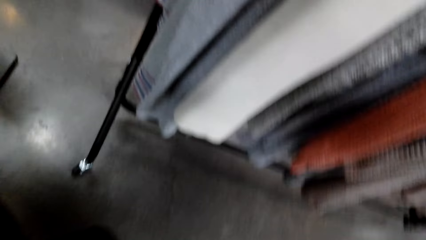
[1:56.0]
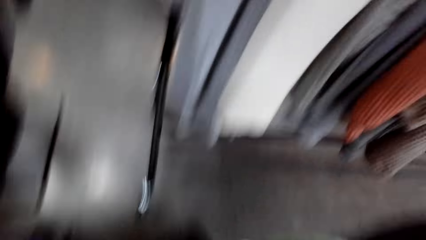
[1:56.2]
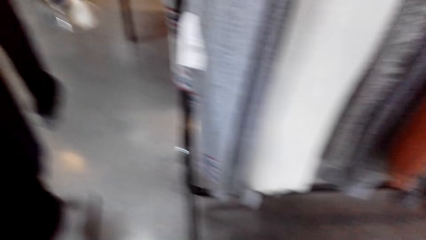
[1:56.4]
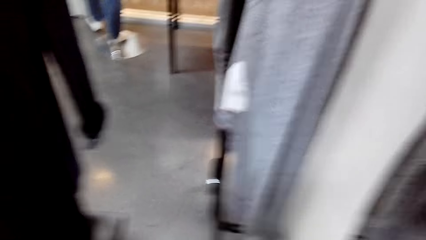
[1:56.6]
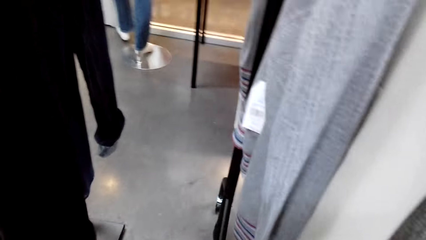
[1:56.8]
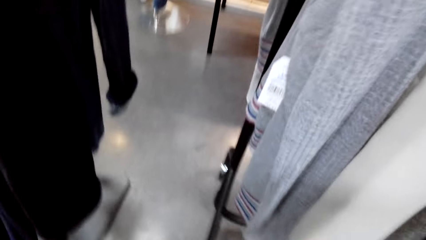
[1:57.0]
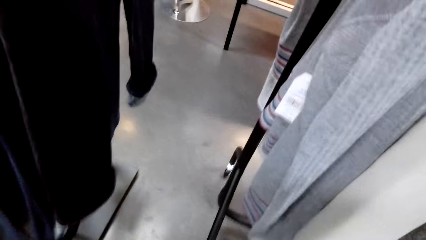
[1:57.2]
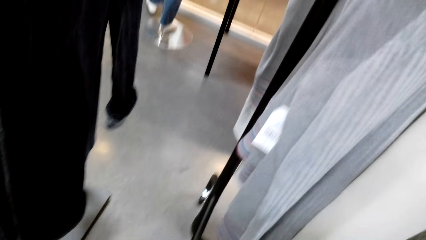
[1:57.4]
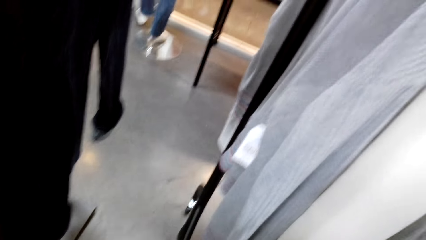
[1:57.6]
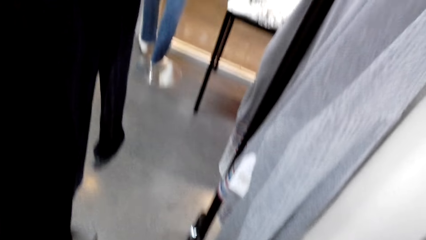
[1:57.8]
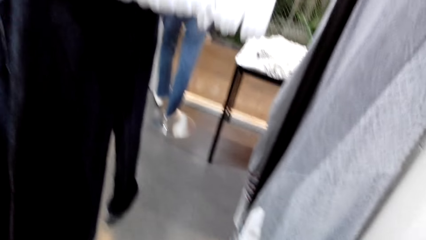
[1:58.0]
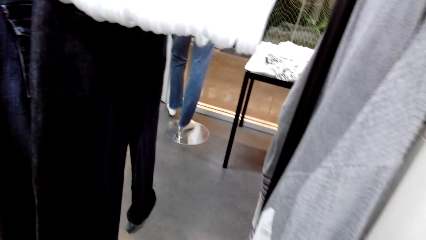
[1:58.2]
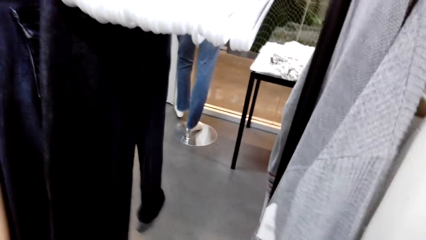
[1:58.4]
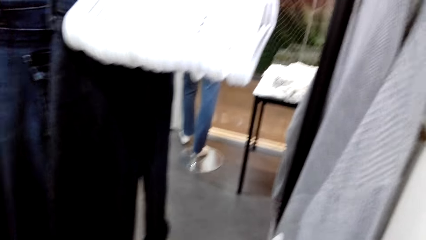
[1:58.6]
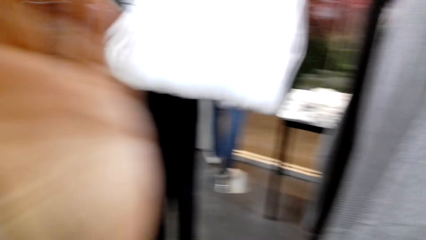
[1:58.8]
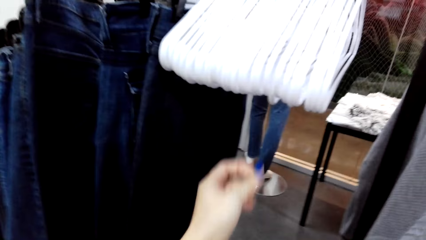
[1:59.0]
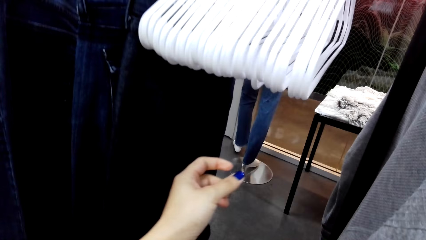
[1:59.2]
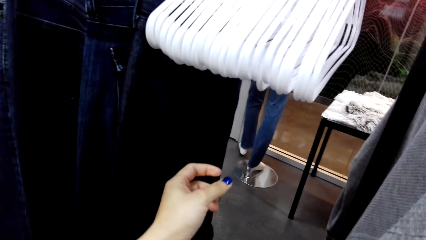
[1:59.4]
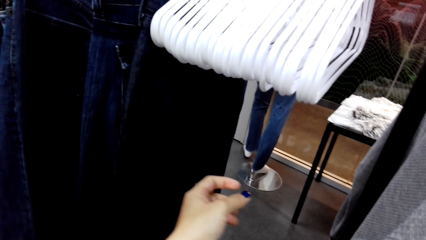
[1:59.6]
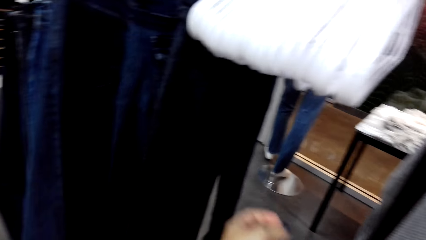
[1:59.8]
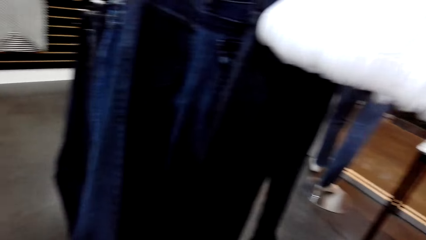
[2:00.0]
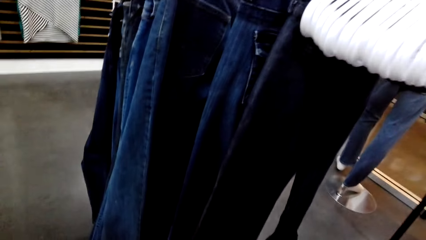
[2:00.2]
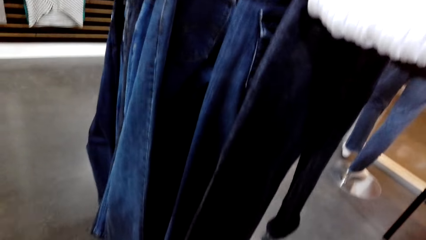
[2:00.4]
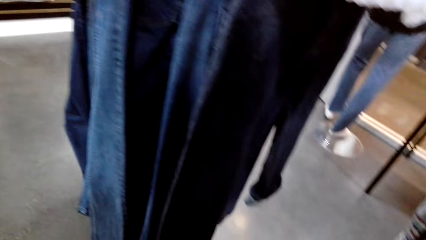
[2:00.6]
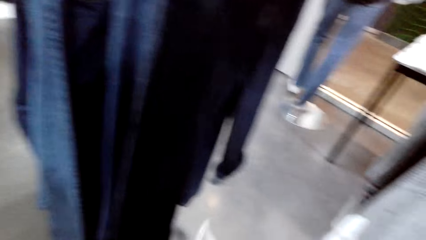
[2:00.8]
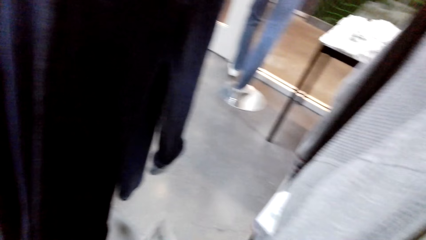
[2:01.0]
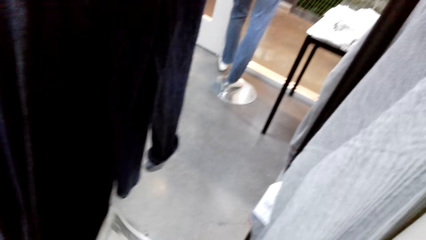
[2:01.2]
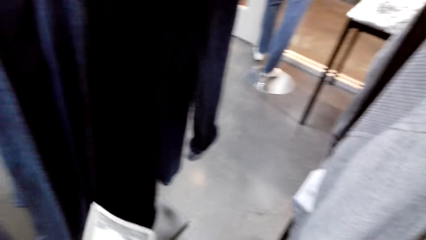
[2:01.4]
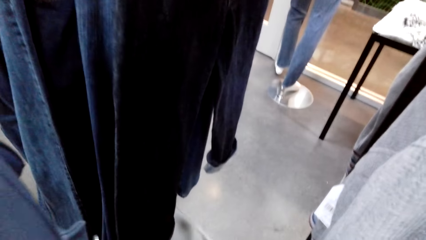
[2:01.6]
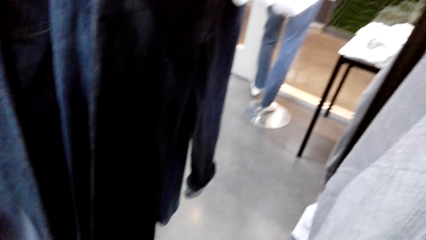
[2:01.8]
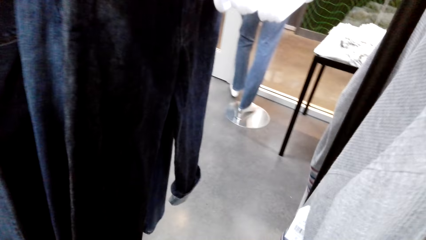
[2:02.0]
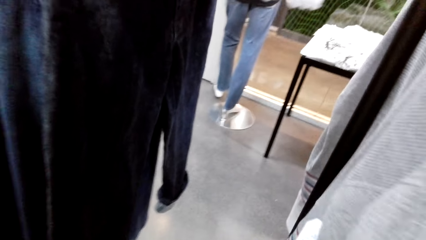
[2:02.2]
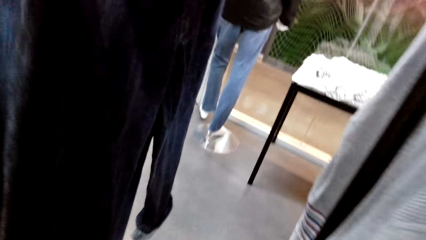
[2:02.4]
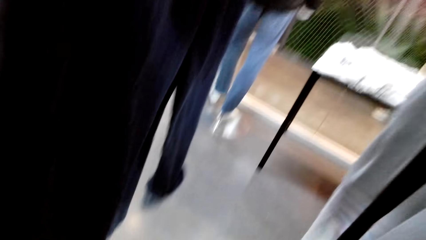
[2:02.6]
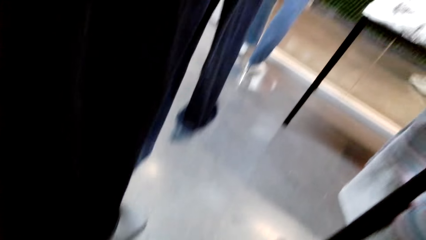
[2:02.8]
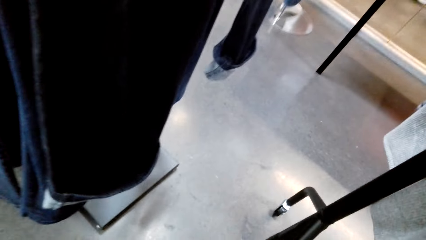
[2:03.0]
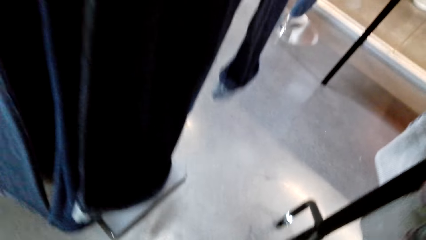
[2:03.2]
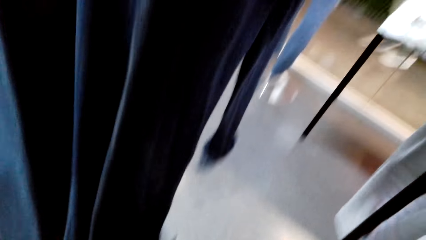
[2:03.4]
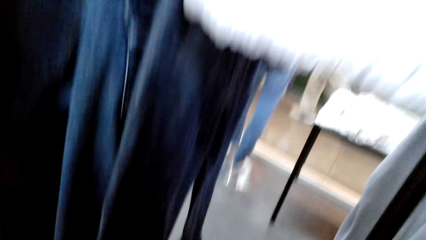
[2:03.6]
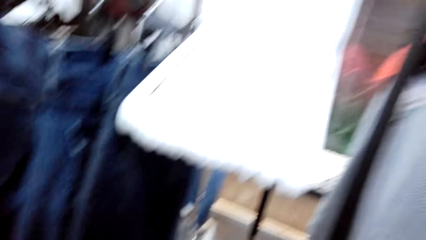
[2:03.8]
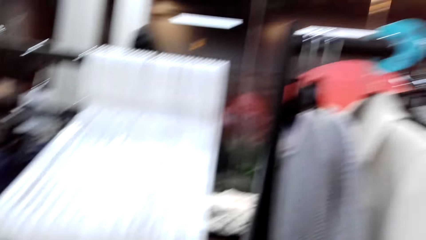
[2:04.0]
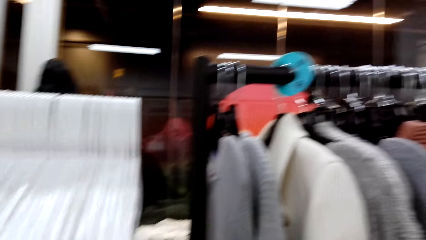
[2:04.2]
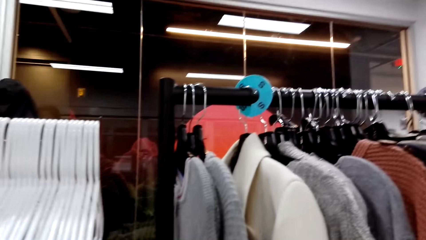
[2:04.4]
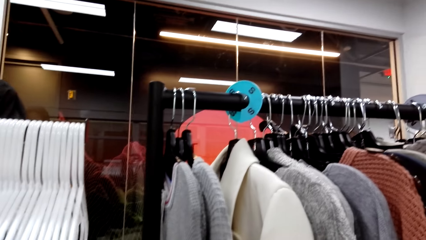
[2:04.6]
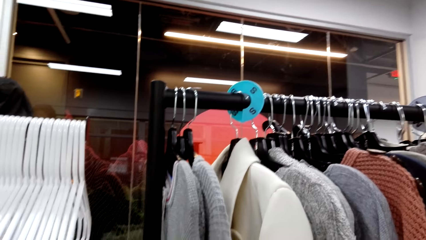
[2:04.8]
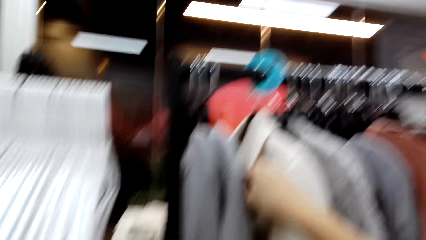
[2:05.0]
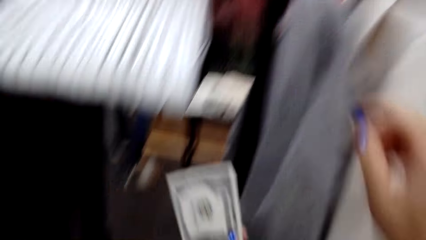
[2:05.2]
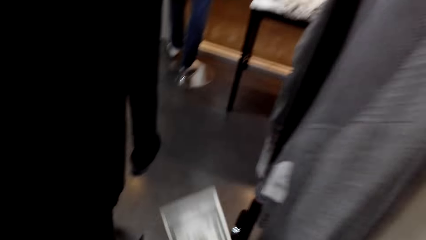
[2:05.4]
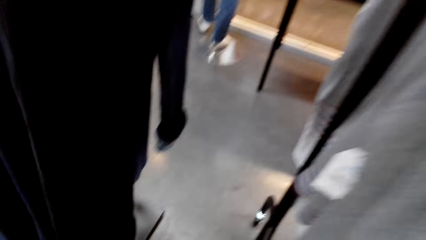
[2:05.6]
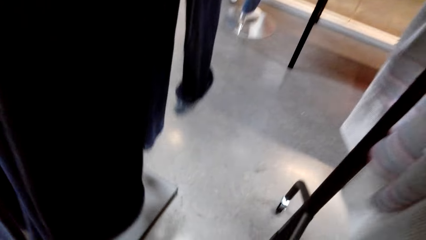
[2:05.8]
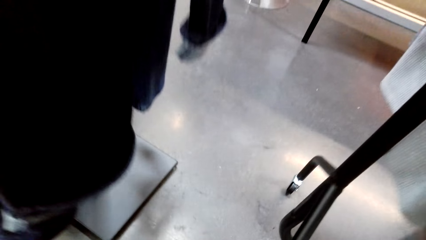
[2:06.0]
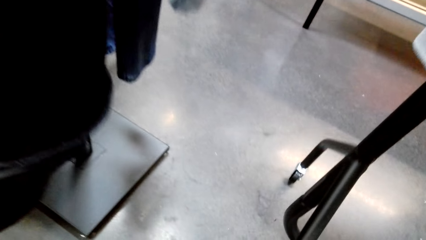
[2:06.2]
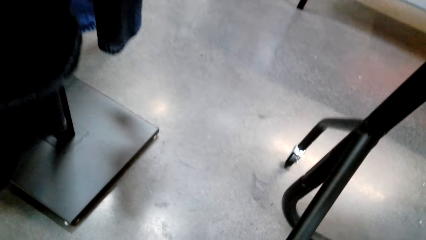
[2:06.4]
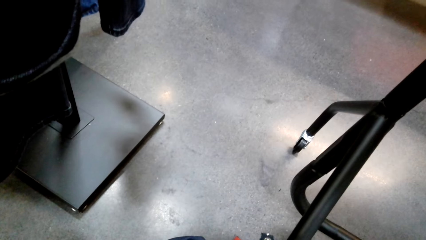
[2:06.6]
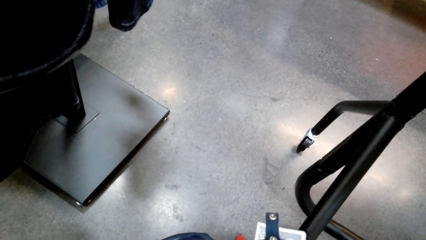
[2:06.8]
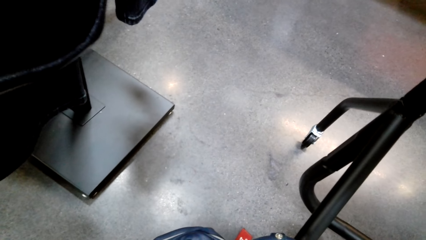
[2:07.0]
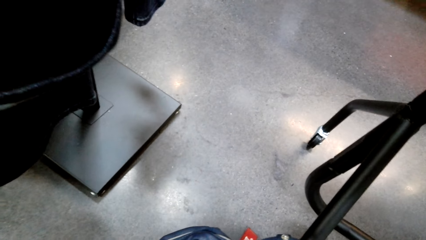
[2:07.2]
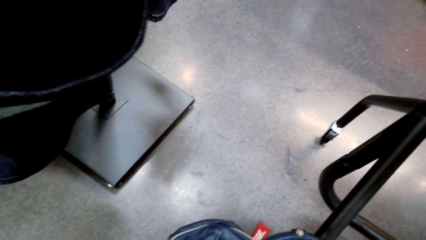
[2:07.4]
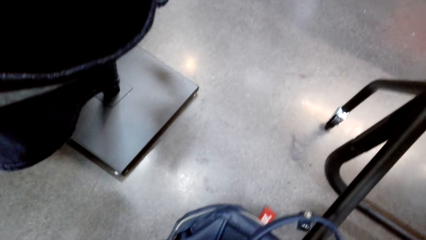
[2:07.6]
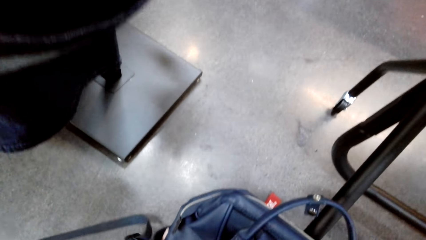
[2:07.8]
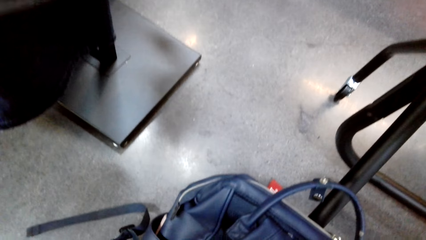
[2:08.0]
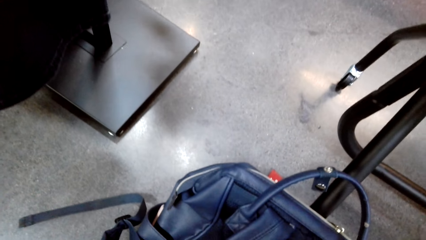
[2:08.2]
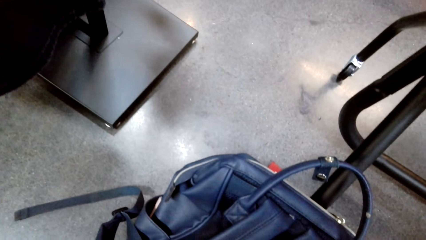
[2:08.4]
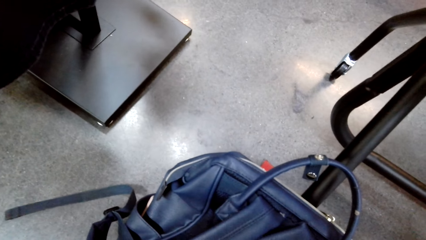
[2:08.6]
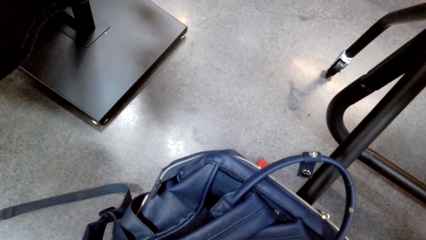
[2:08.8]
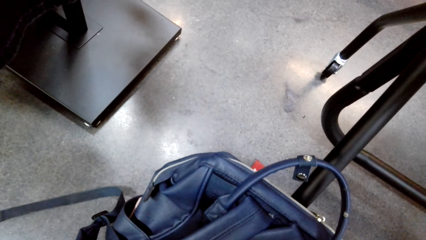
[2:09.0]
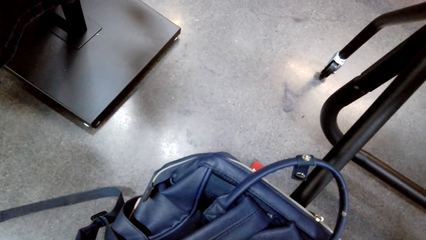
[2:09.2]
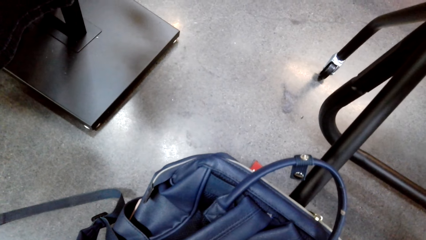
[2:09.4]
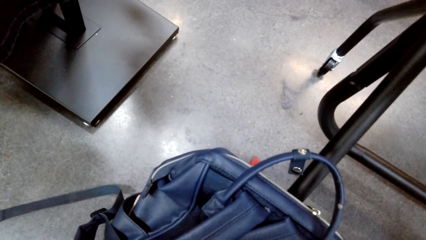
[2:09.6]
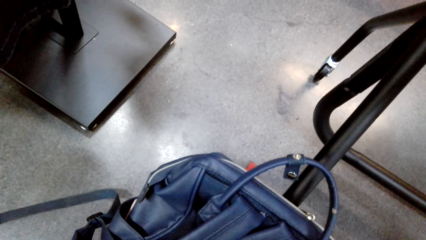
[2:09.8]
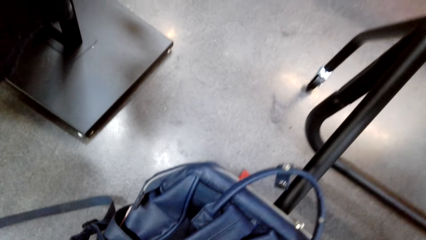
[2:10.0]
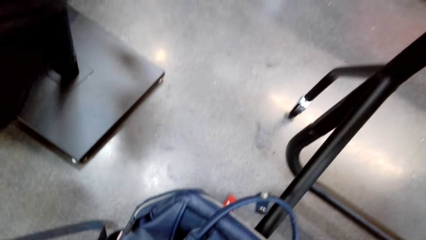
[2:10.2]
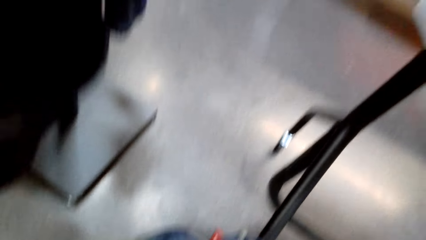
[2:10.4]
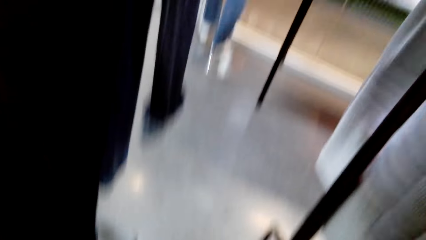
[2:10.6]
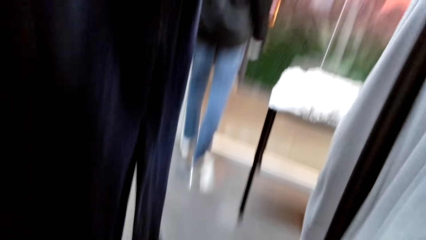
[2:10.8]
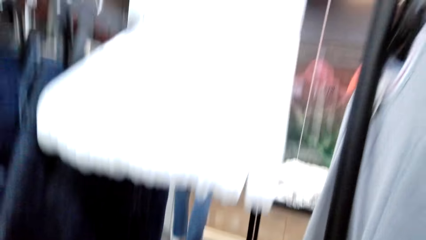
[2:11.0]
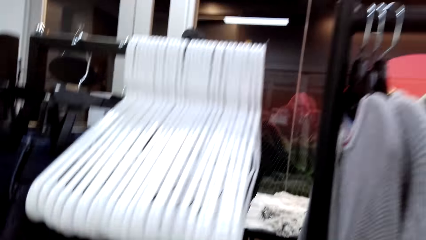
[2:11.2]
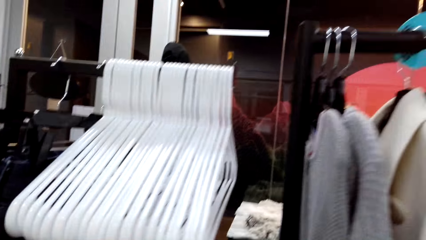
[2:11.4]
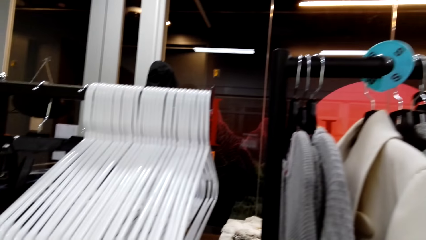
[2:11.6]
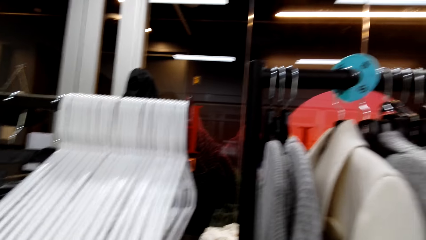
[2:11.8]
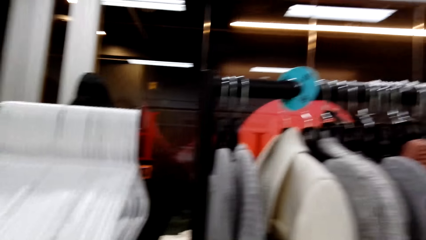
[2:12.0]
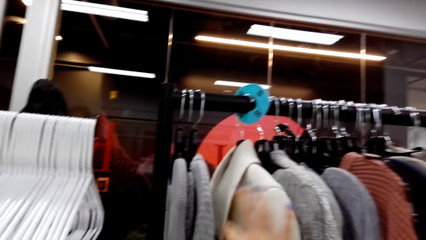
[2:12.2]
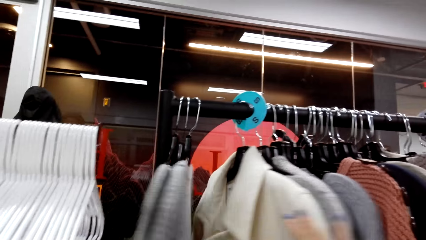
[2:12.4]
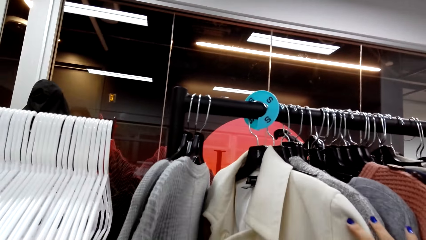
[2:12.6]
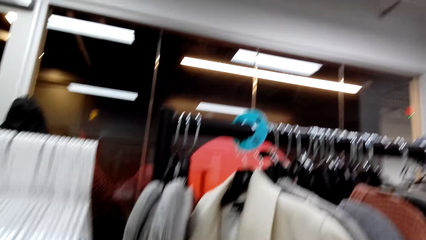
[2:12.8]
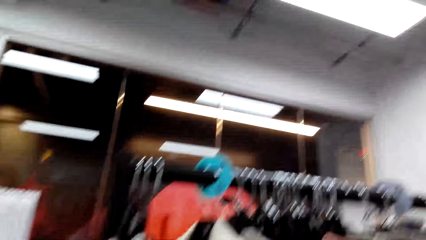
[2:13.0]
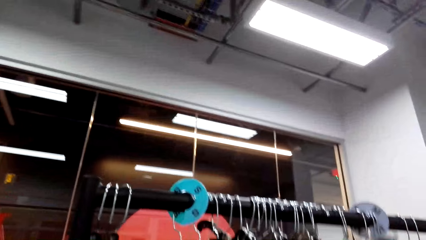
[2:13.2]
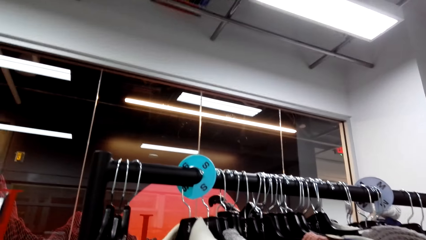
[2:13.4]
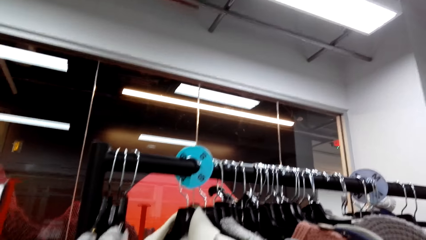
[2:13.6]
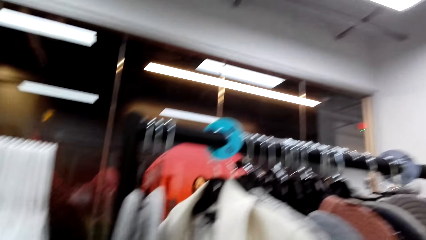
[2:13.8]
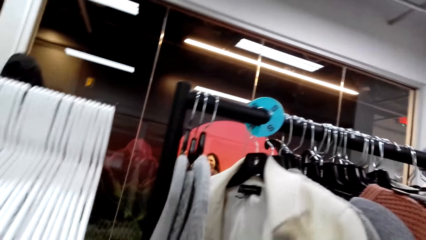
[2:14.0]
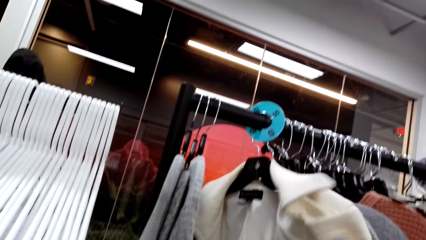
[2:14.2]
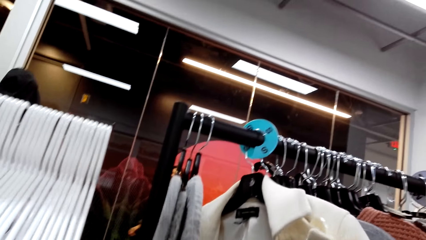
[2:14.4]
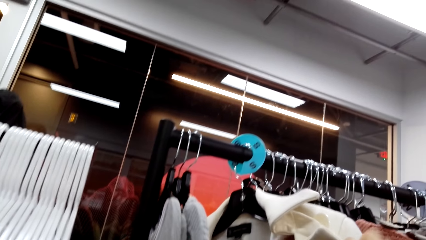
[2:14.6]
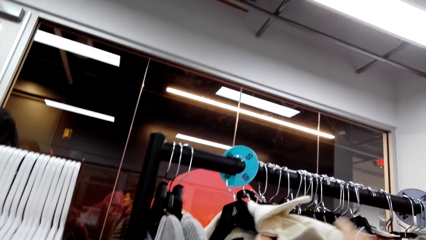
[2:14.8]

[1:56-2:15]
The camera wearer stretches a hand. They look around. They stretch a hand. They put the card in the bag. They open the bag. They look around. They check out the clothes.
